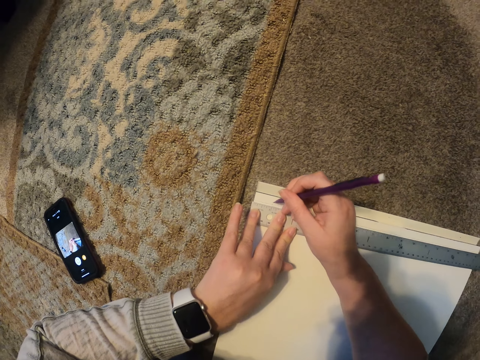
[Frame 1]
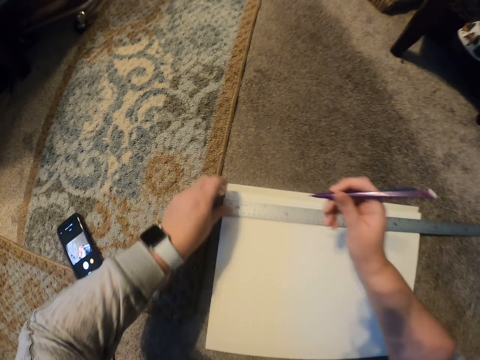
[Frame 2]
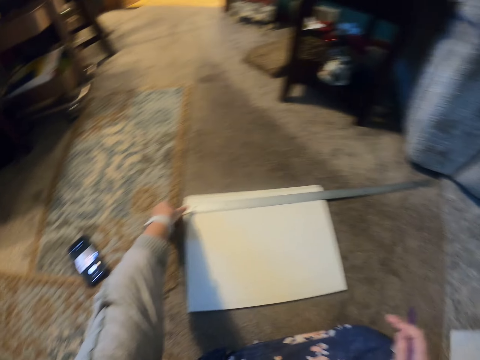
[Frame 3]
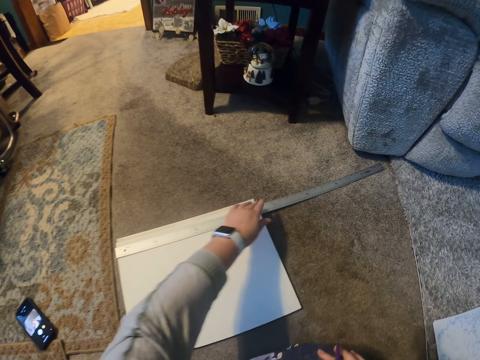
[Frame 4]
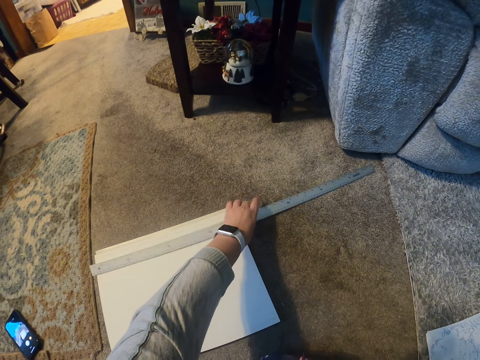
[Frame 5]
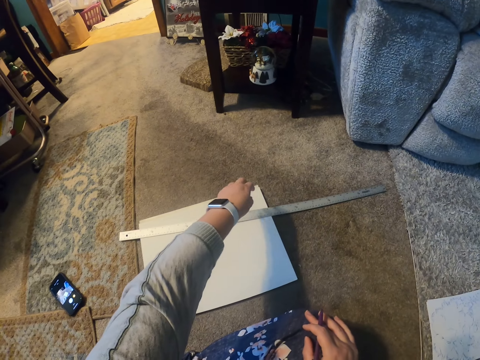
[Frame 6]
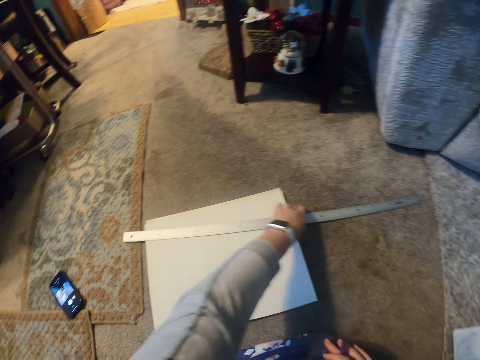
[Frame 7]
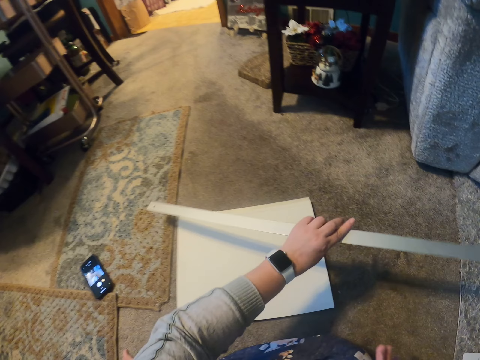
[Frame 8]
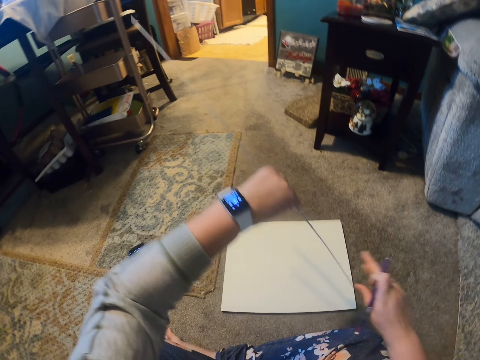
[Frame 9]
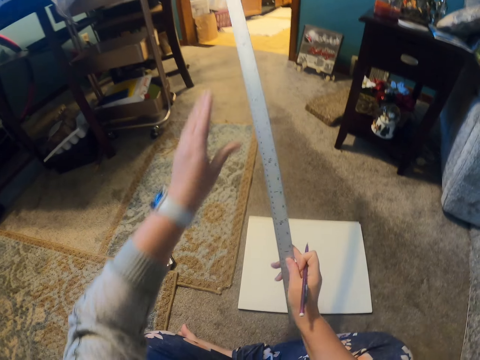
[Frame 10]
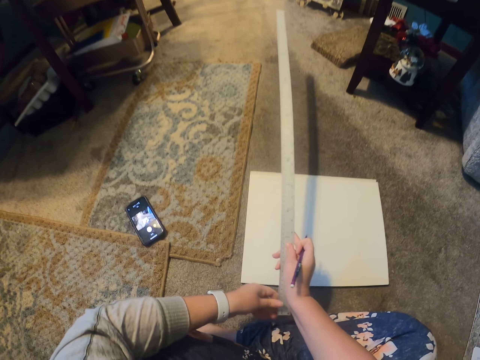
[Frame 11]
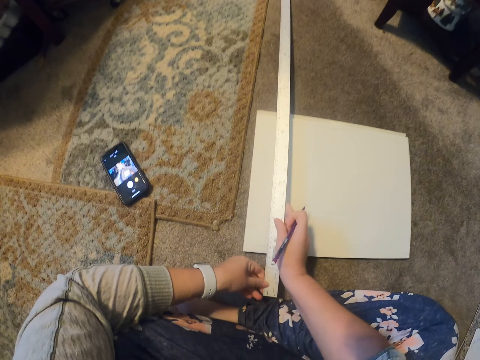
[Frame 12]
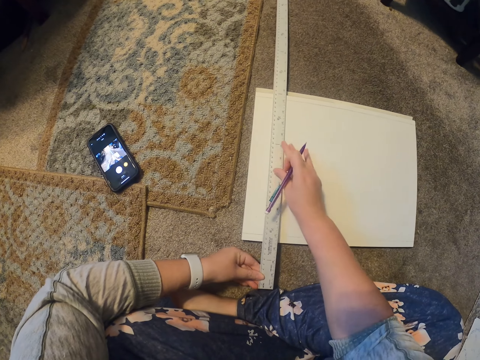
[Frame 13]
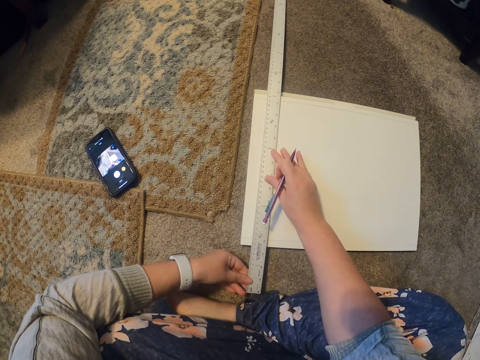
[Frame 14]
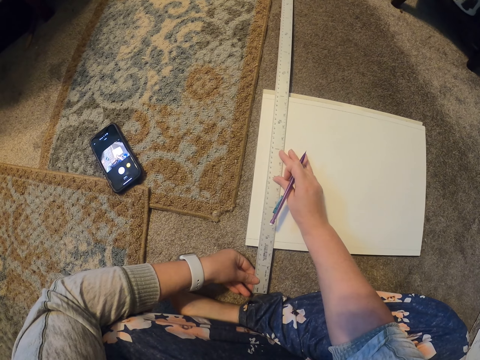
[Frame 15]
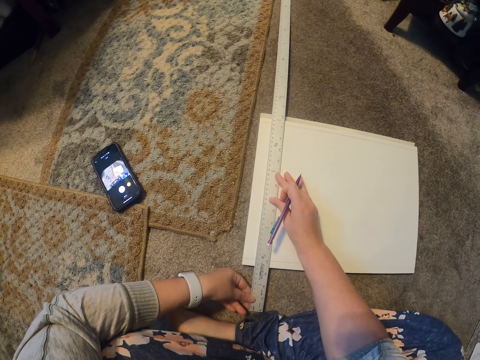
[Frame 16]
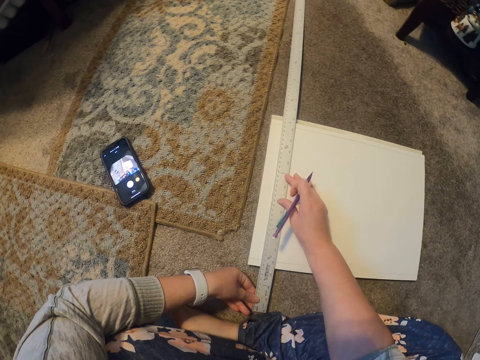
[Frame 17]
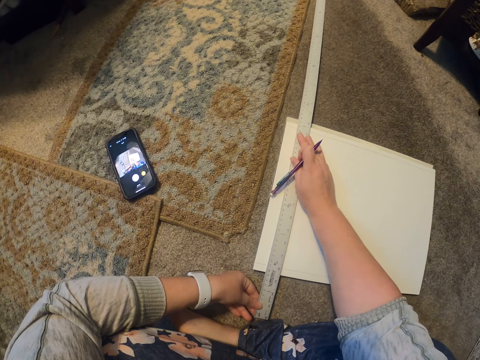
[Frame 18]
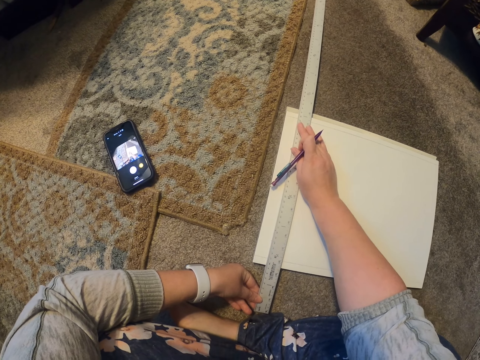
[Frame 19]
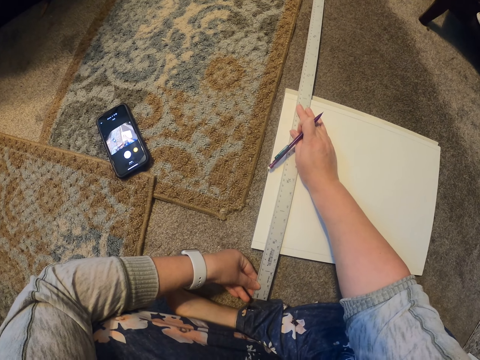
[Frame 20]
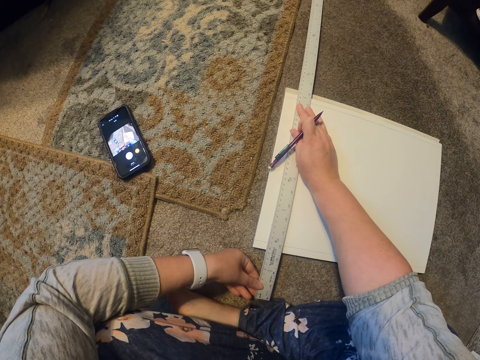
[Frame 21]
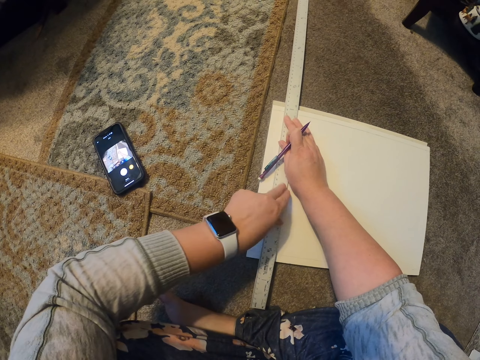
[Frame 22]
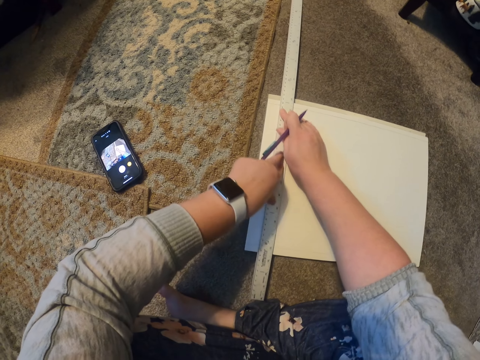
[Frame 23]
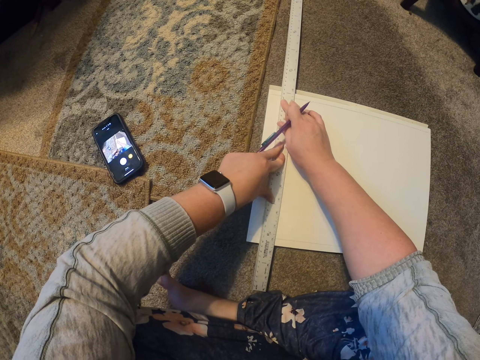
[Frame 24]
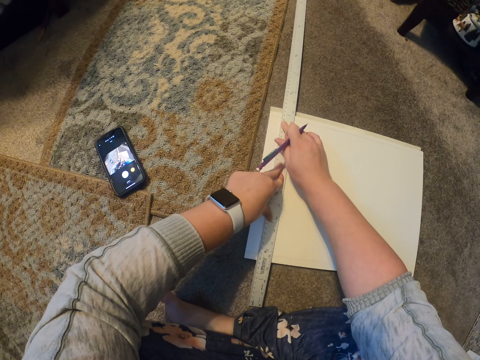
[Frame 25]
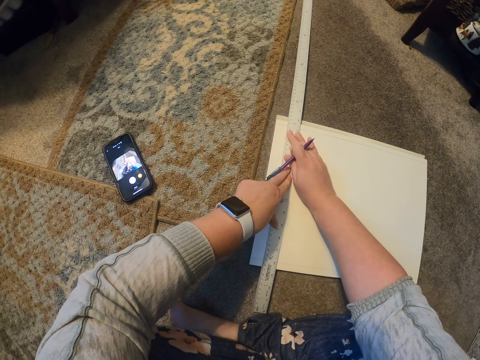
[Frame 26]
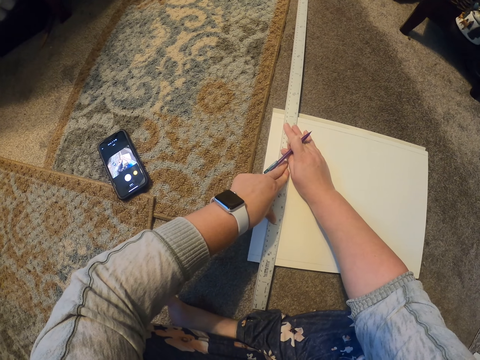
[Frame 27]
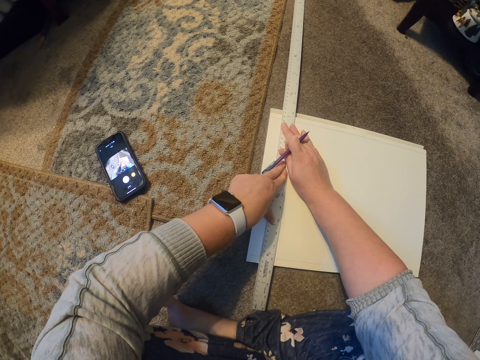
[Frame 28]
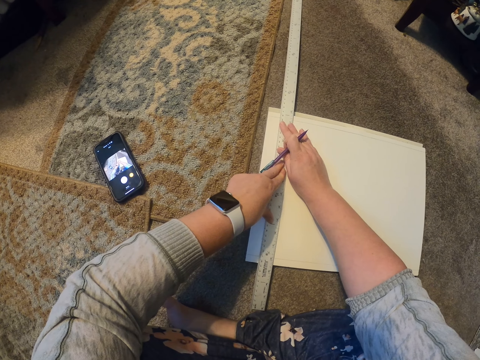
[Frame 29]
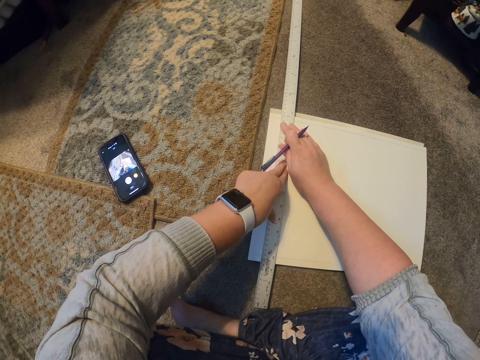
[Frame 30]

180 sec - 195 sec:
The camera wearer takes the ruler. They put the ruler on the paper. They hold the ruler.

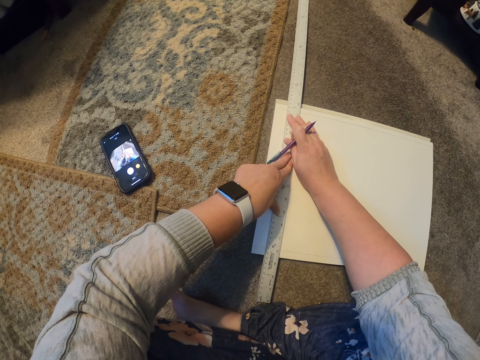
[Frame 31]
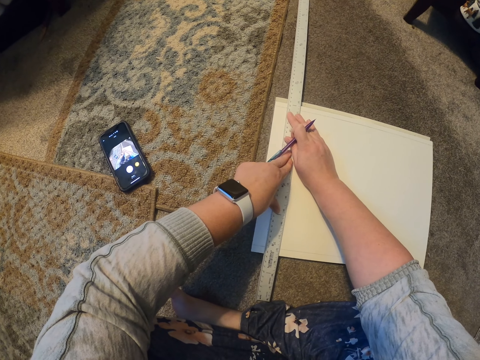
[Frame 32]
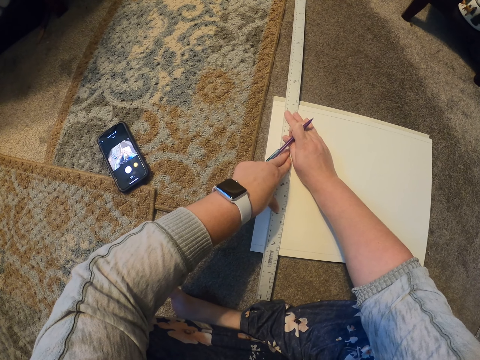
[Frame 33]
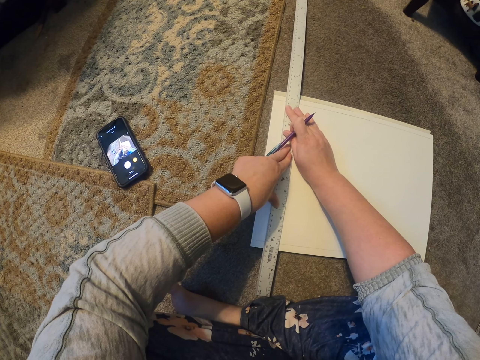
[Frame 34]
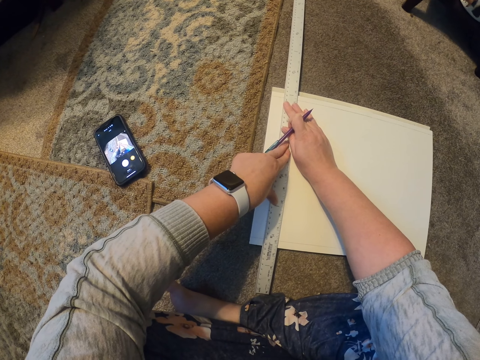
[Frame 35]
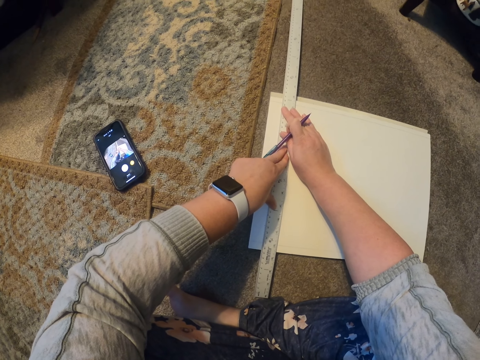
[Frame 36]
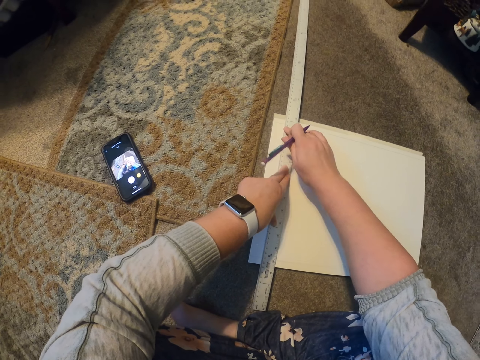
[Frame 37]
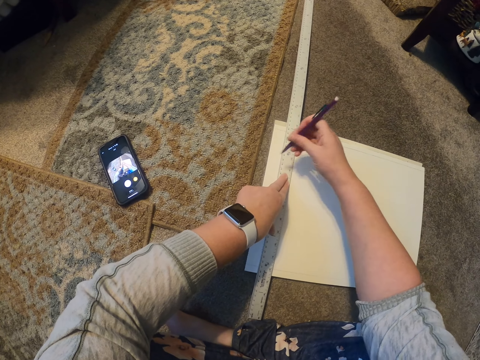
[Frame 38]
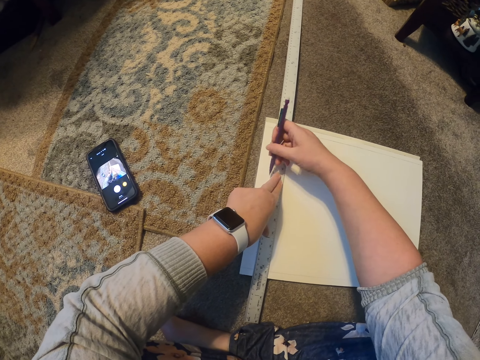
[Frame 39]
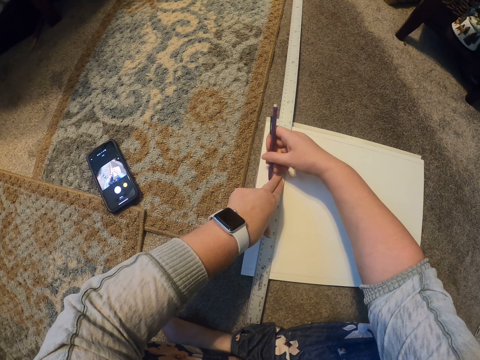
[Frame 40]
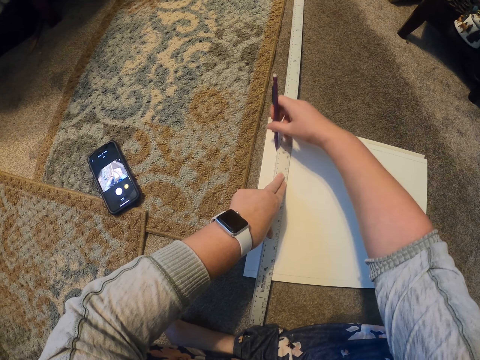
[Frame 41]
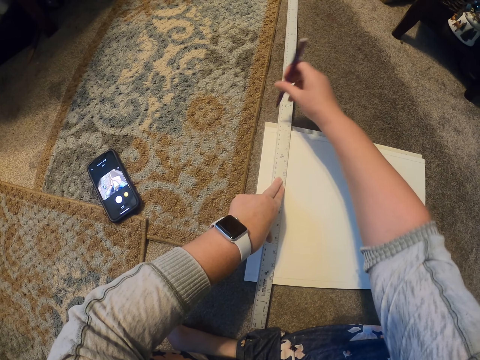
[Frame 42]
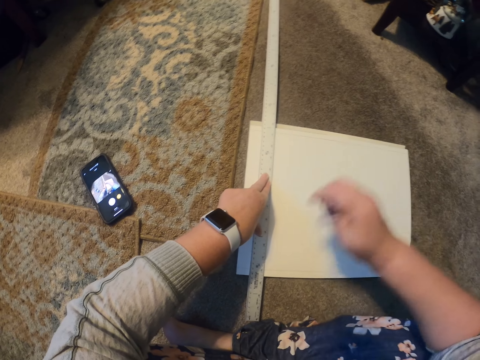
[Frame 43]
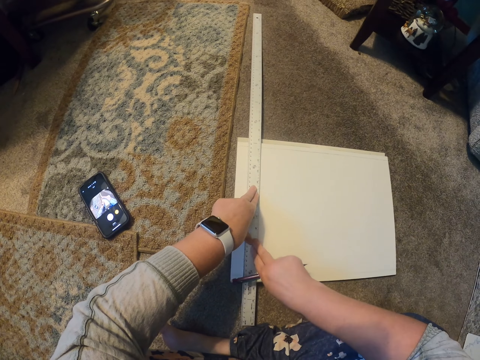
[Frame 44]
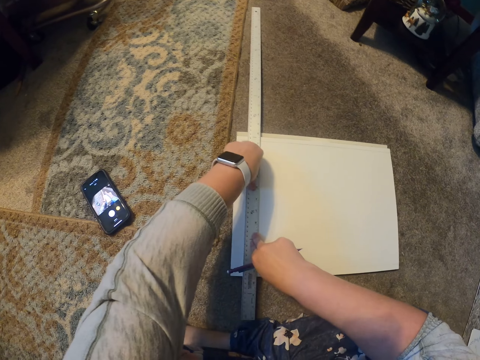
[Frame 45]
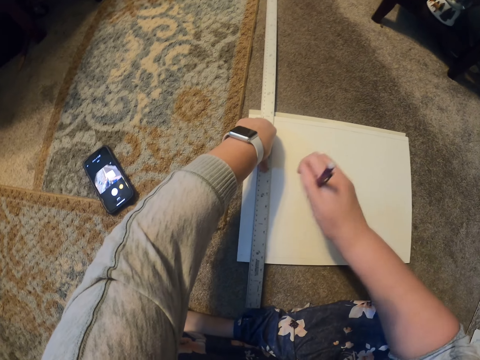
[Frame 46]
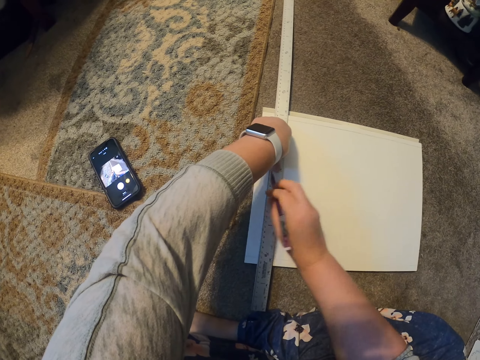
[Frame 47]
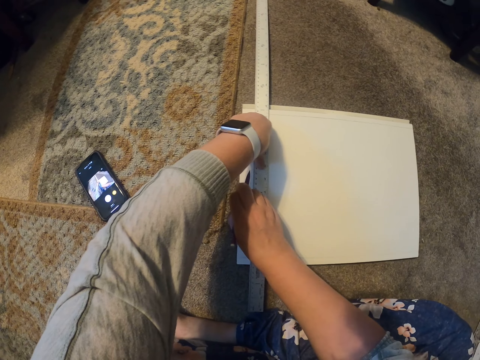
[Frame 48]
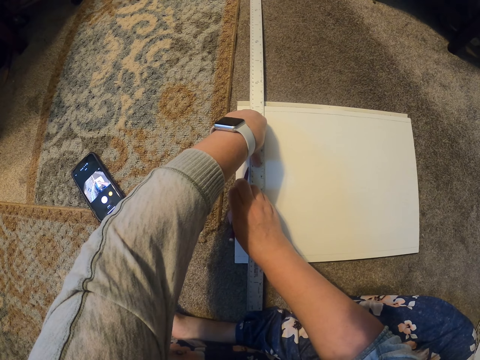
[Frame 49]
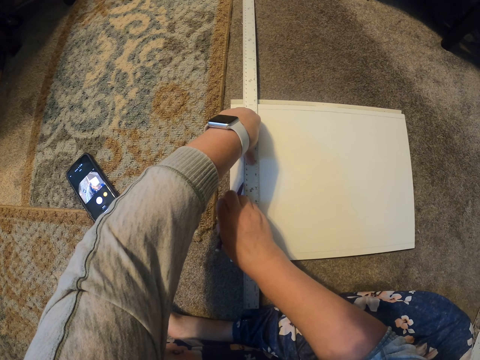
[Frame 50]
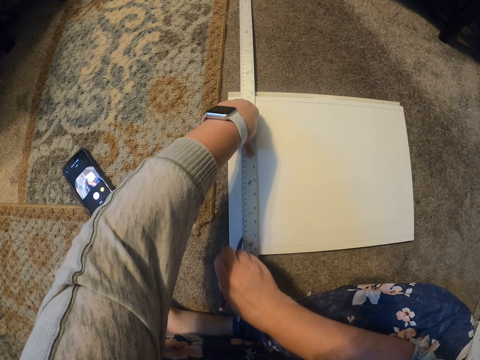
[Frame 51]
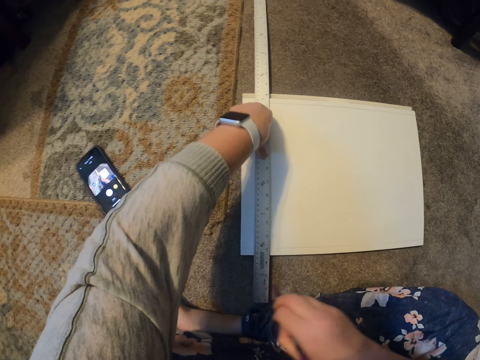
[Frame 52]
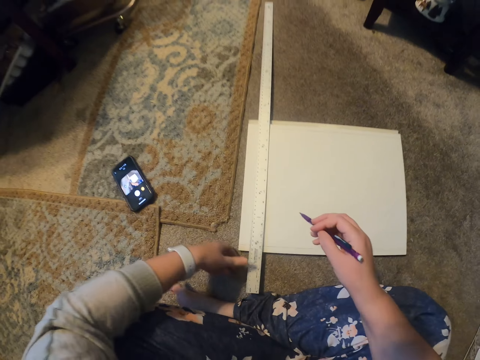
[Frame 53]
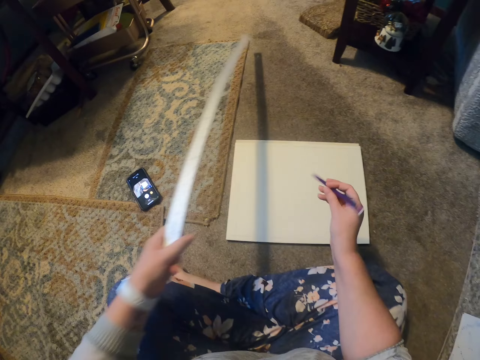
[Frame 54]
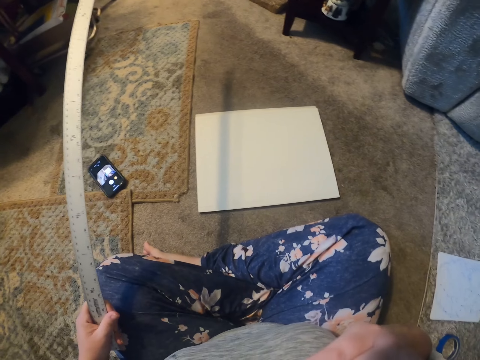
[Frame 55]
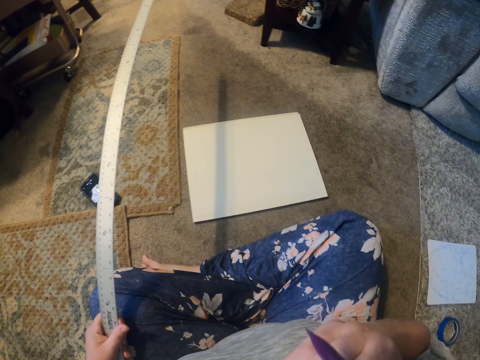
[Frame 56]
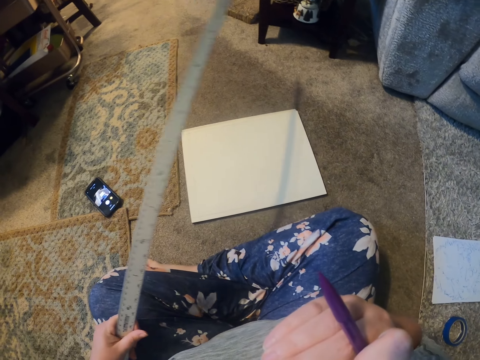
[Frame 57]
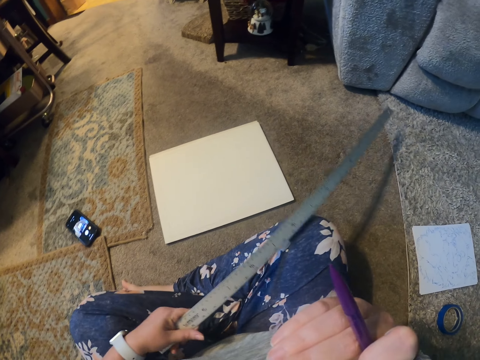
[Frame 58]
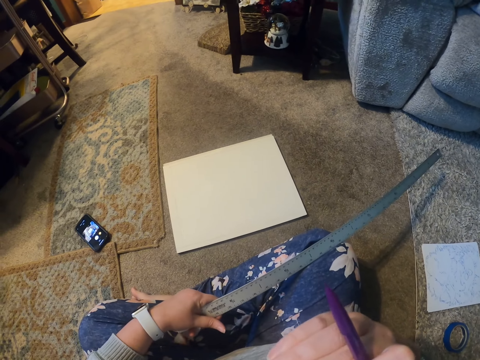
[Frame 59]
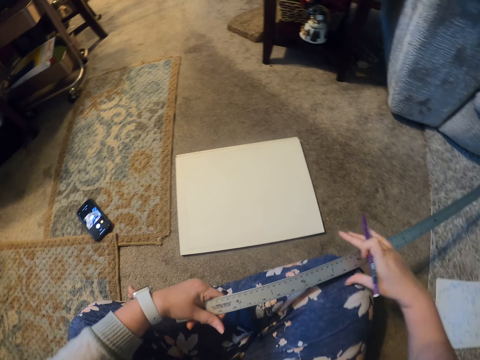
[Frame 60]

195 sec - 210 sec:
The camera wearer draws the line on the paper. They move the hand on the ruler. They draw the line on the paper. They take the ruler. They move the hand to the face.
